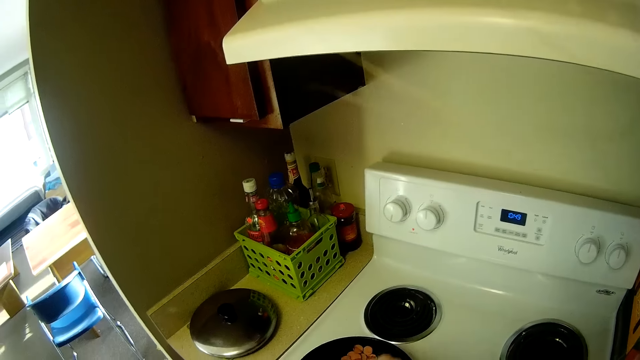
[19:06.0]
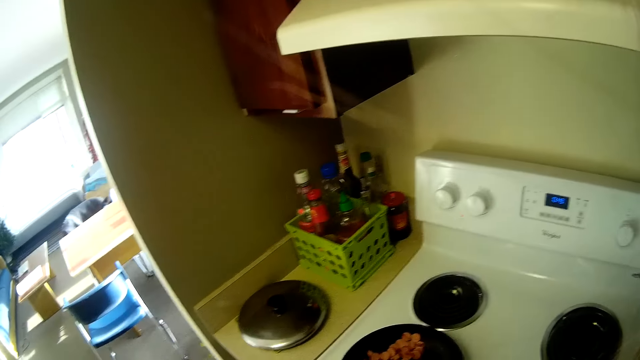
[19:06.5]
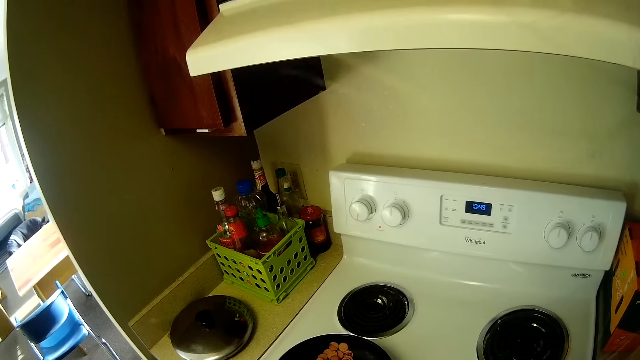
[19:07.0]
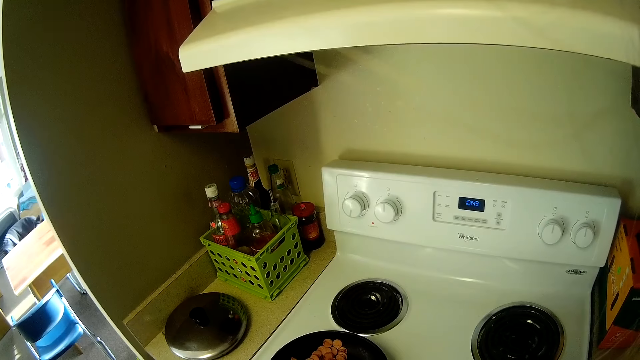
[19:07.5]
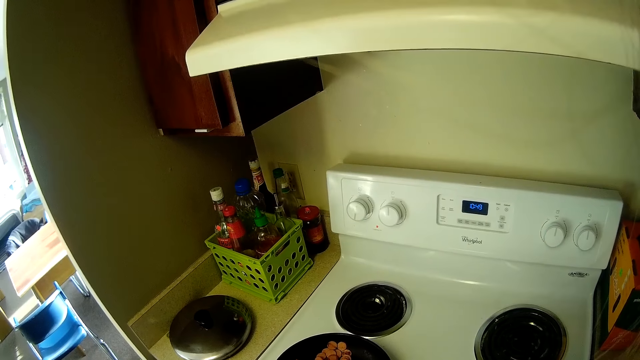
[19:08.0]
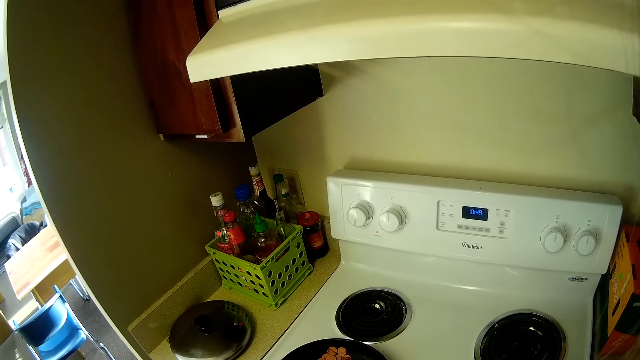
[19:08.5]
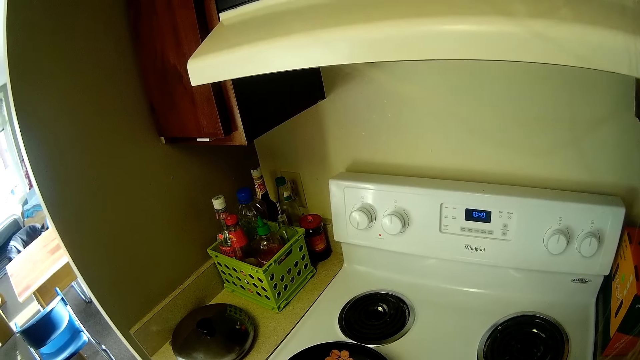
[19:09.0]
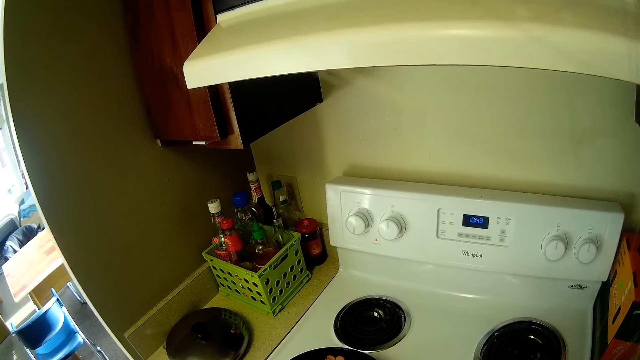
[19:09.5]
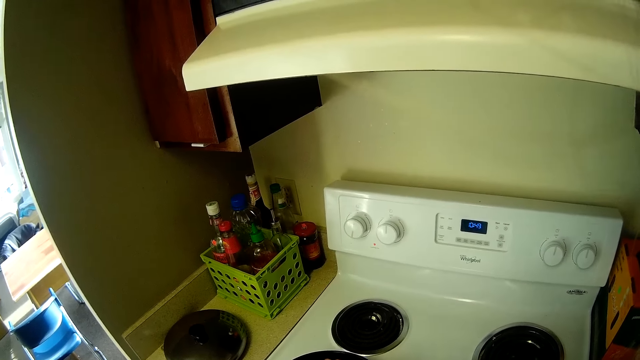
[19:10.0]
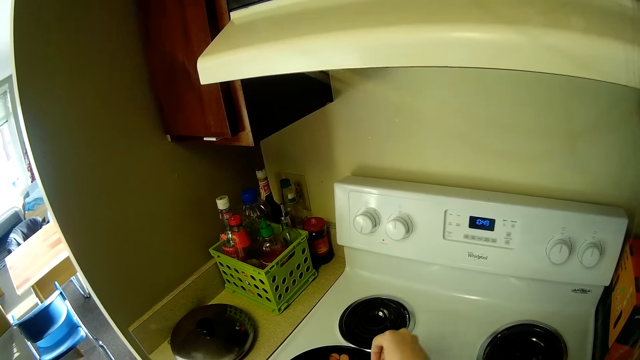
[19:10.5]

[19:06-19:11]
The camera wearer puts the veggies in the fry pan on the cooker with her right hand. She moves her hands.

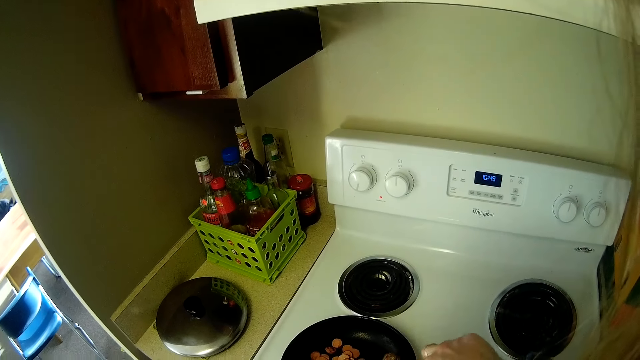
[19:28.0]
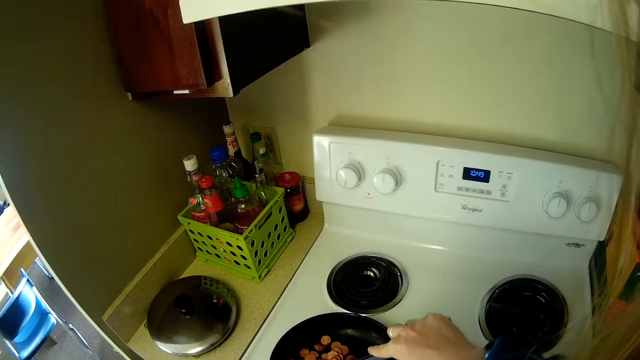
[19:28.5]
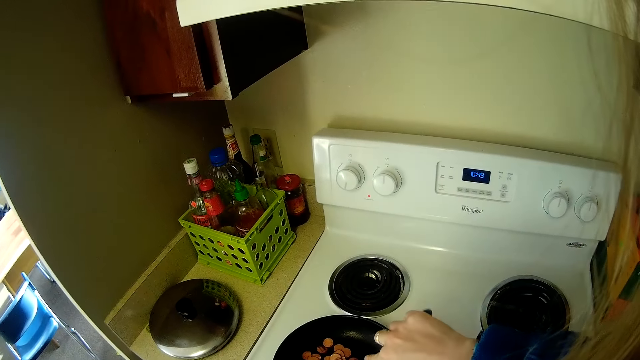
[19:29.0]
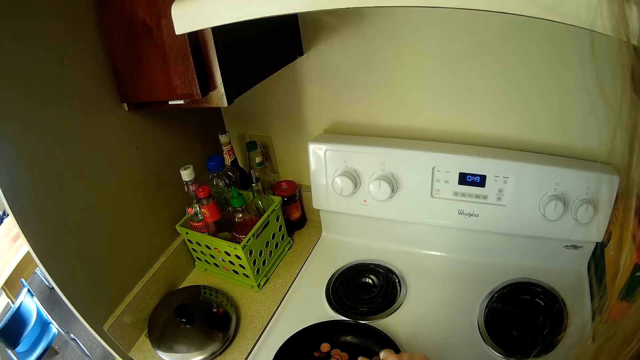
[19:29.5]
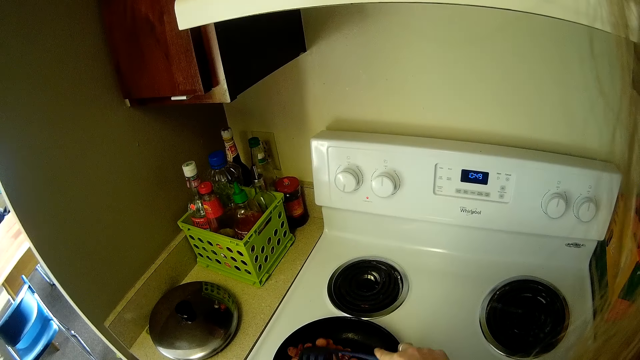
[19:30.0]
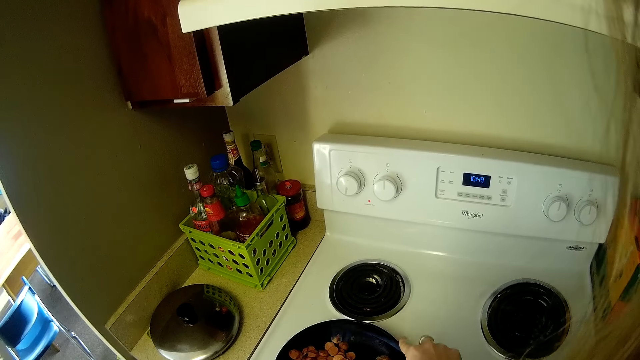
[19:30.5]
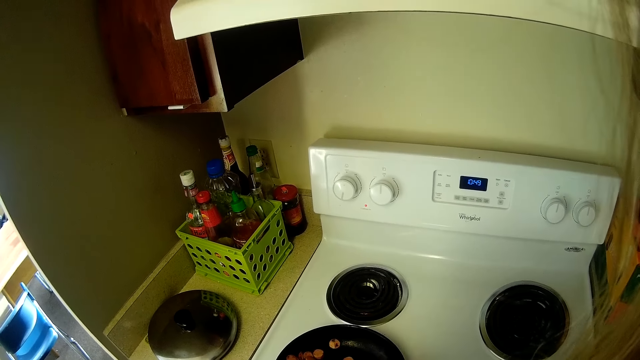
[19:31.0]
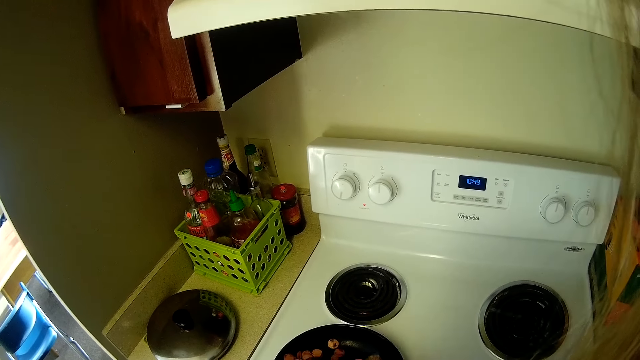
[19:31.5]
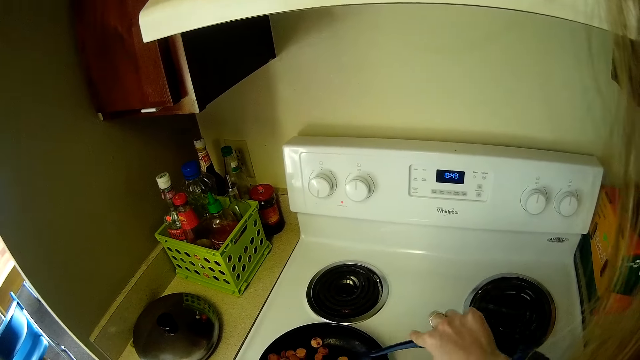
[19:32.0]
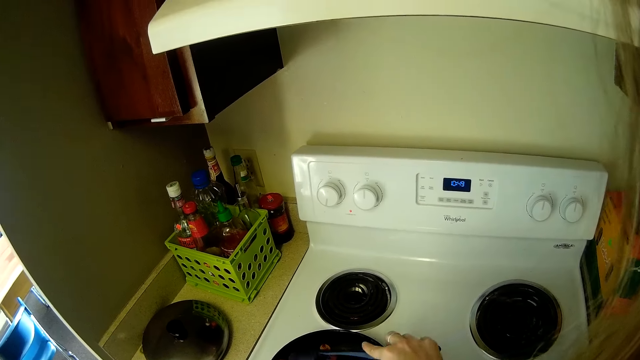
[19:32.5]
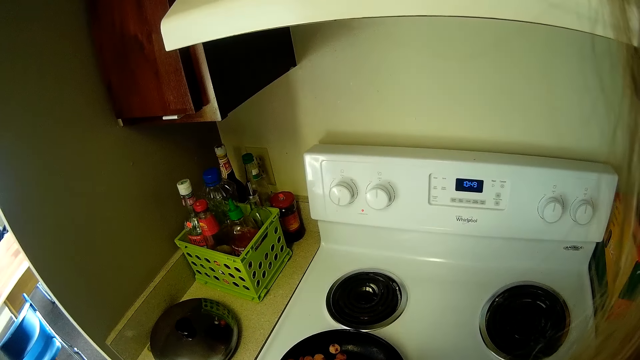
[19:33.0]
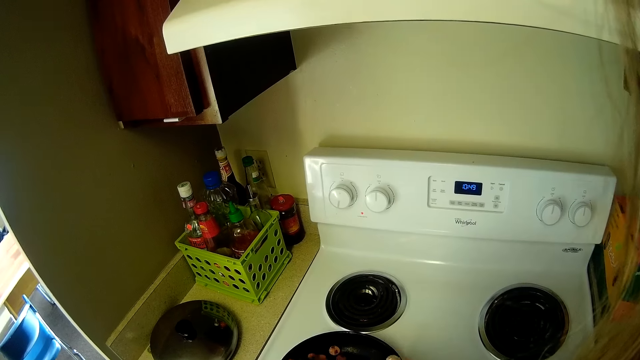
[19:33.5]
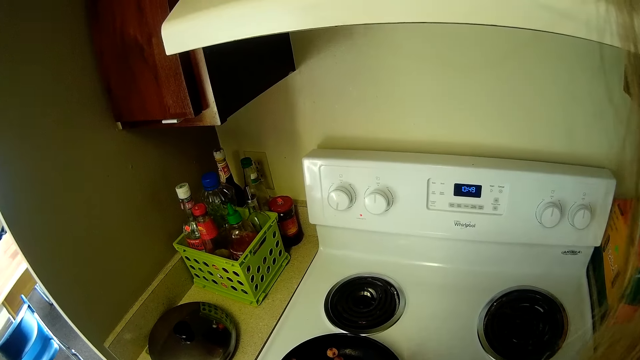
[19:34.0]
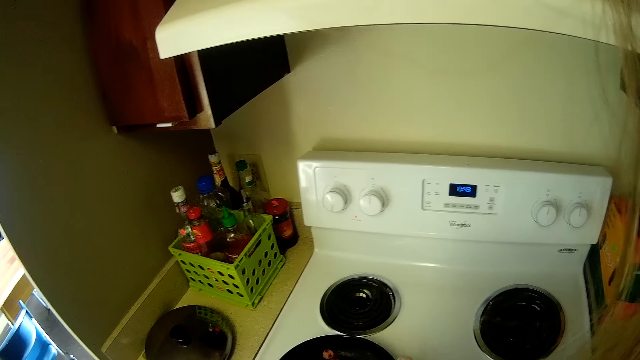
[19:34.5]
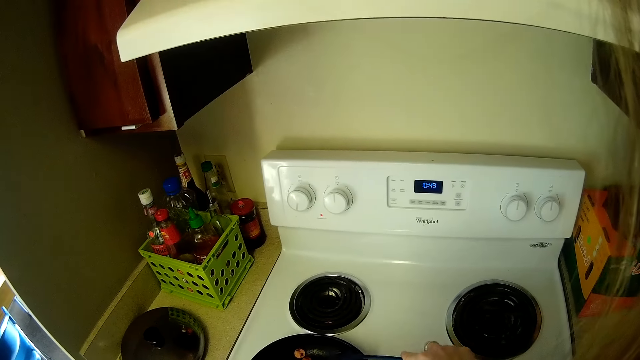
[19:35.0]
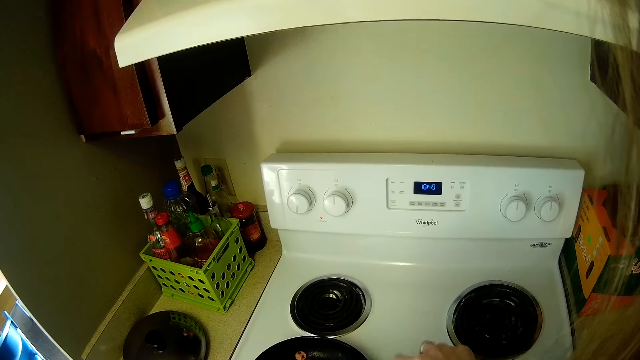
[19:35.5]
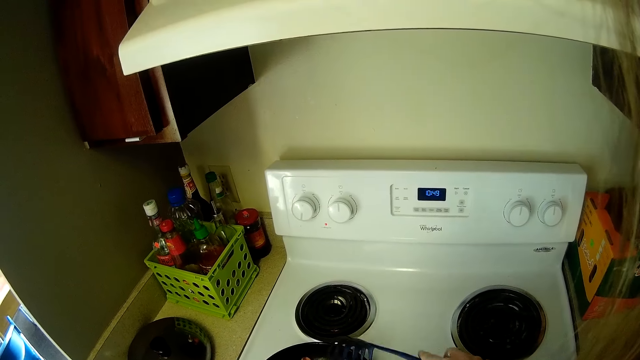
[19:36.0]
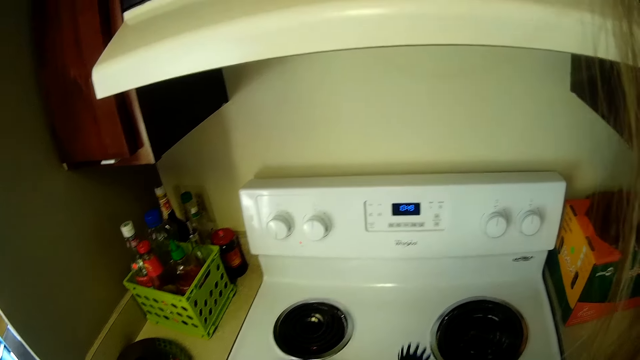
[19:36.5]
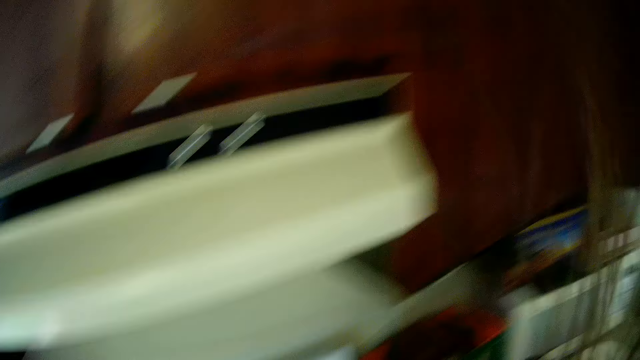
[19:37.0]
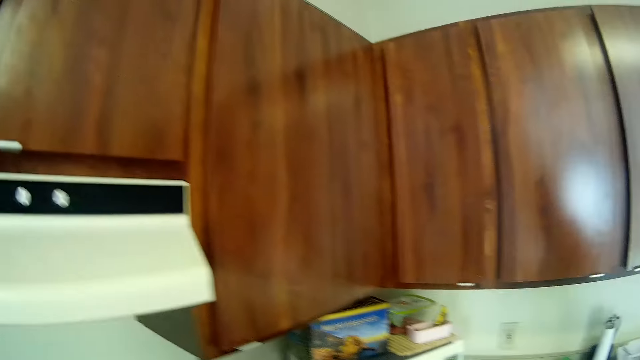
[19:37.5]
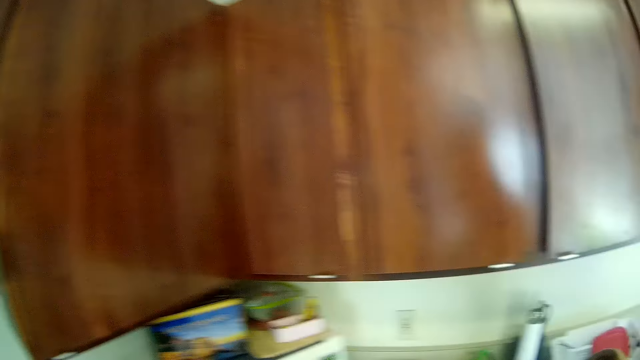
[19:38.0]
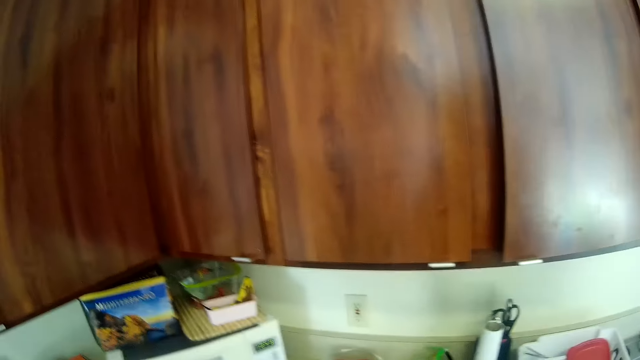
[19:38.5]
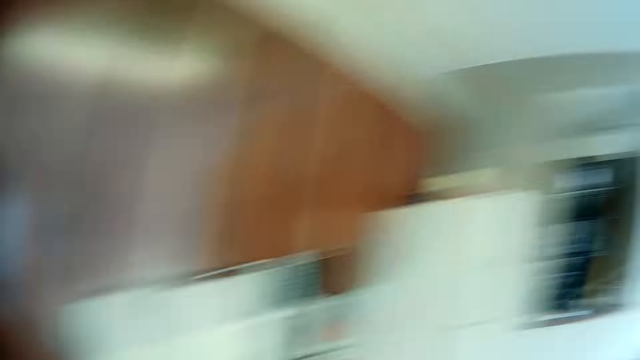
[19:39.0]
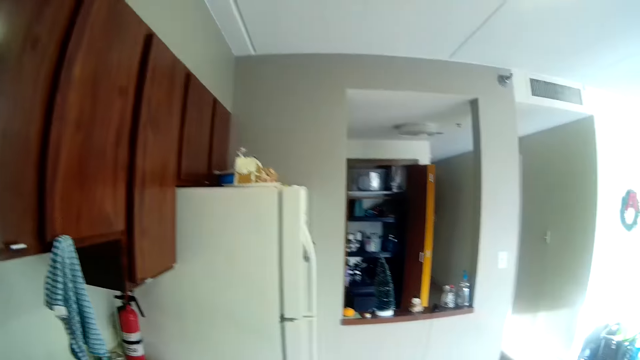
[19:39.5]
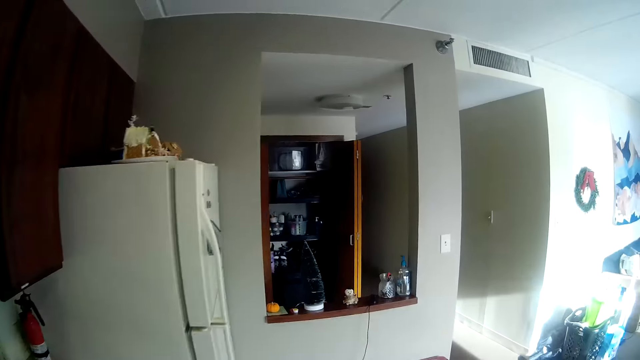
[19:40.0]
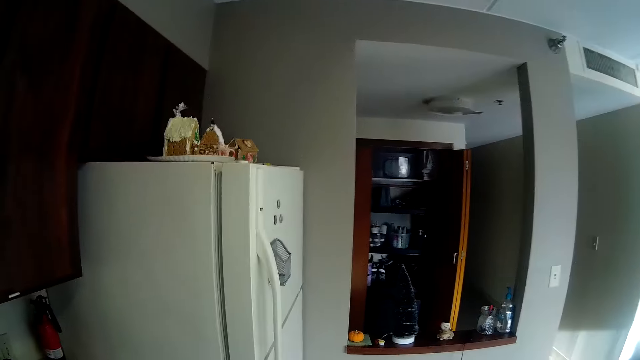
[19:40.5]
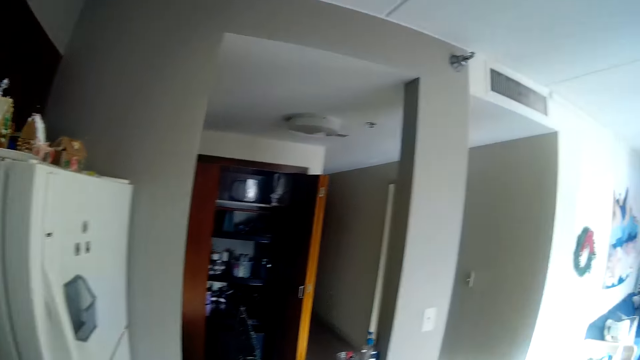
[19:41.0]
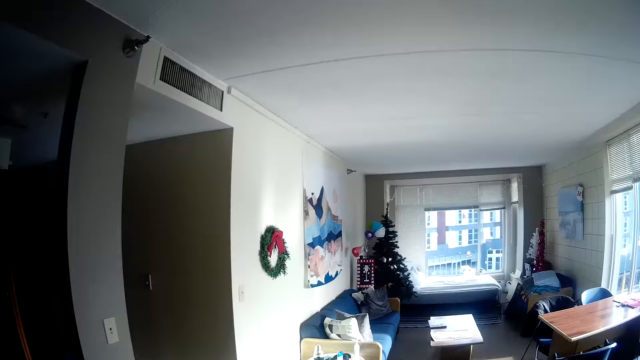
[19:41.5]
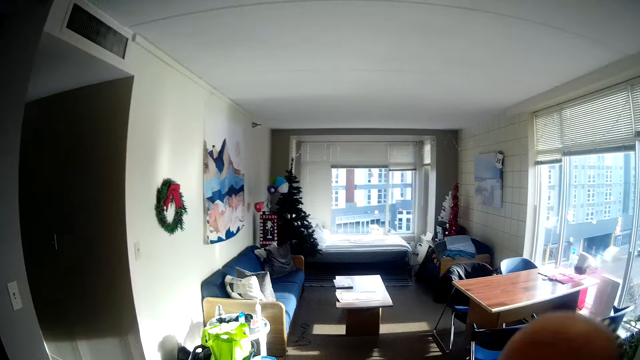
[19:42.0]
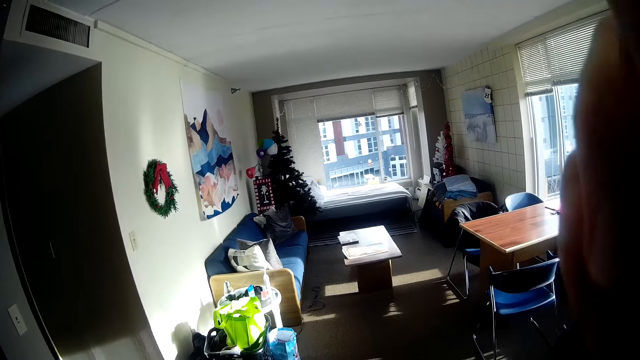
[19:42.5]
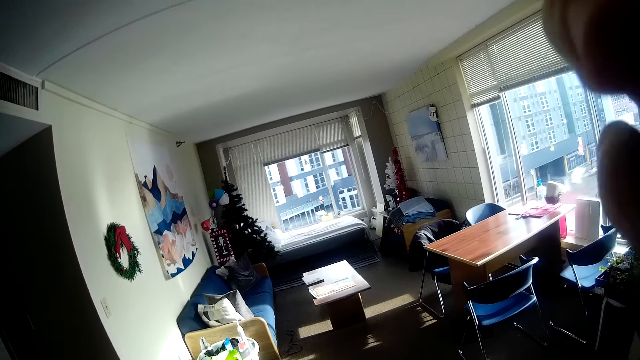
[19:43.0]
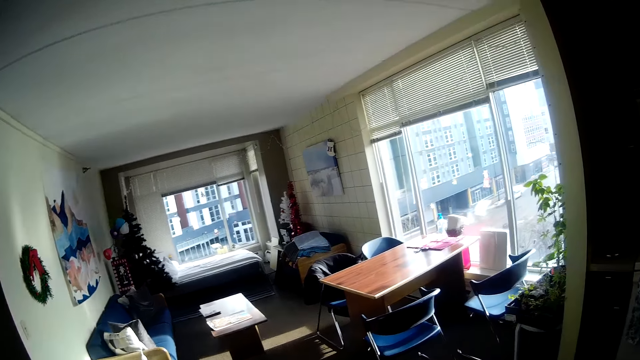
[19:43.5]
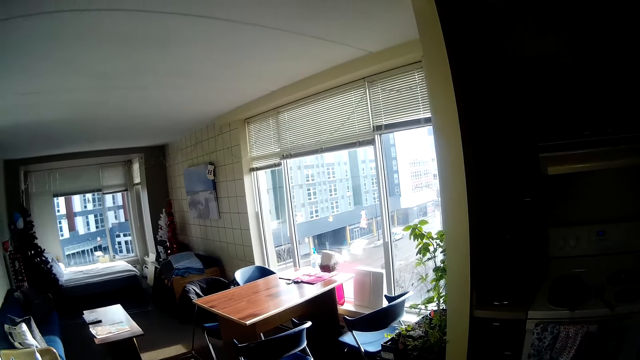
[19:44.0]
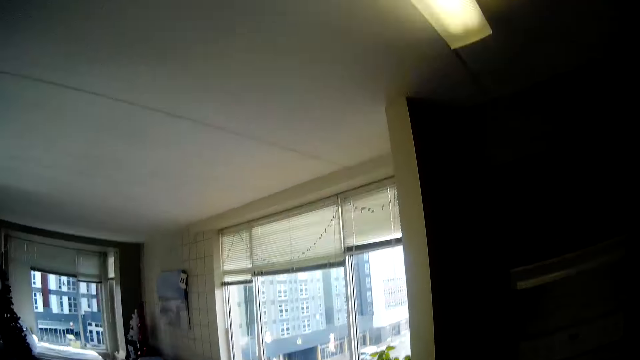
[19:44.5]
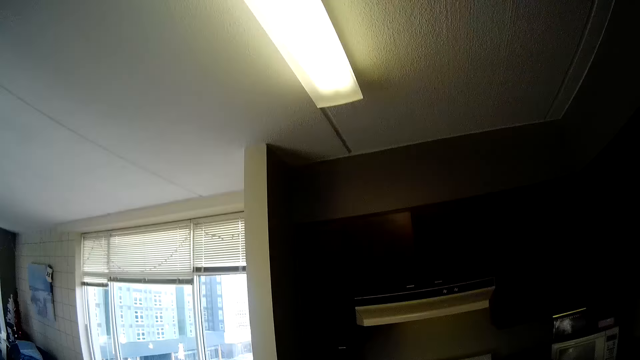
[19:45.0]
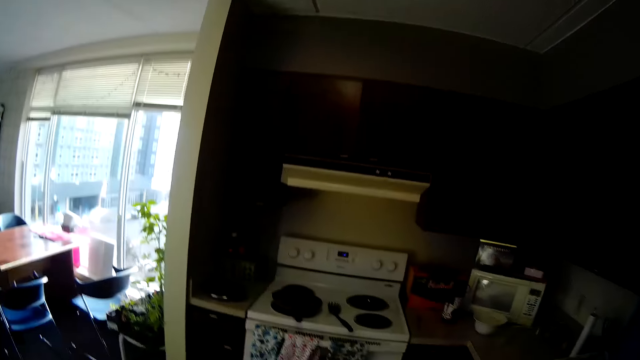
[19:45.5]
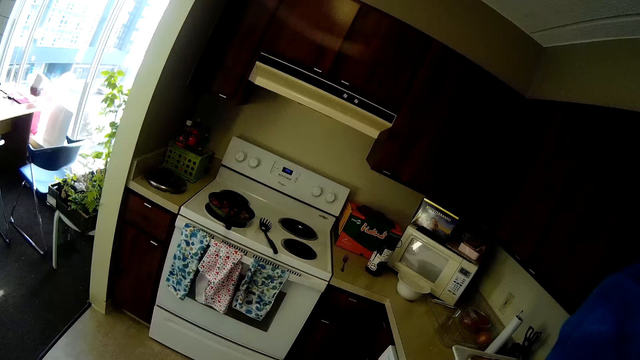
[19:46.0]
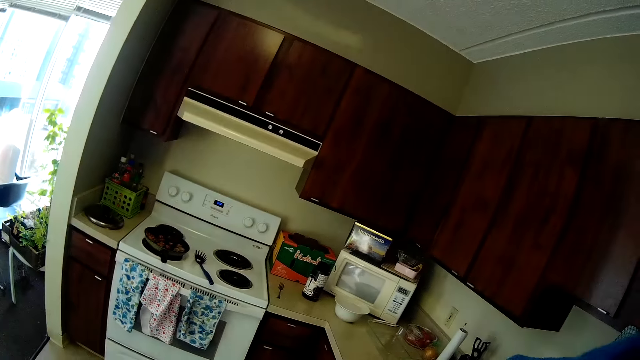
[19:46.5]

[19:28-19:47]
The camera wearer cooks. She drops the pasta fork on the cooker with her right hand. She lifts a spoon. She moves around the kitchen.
